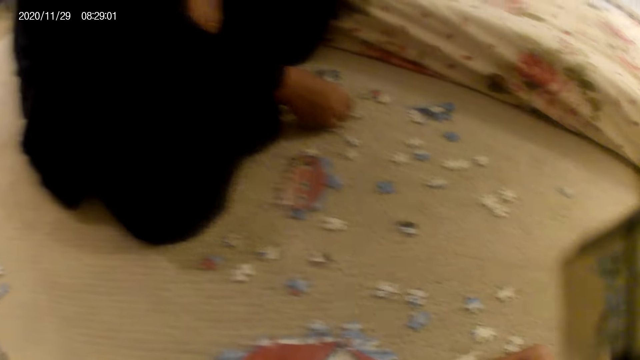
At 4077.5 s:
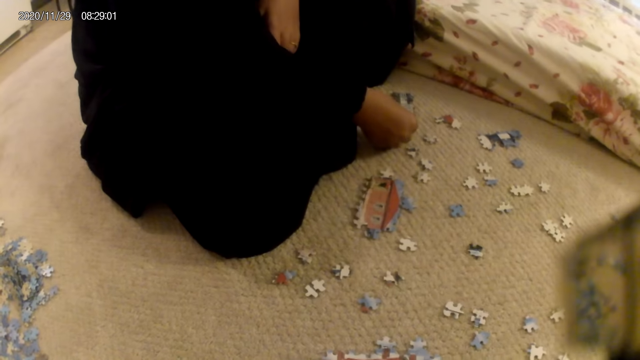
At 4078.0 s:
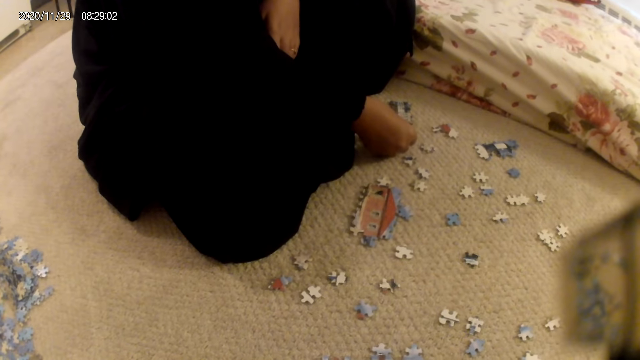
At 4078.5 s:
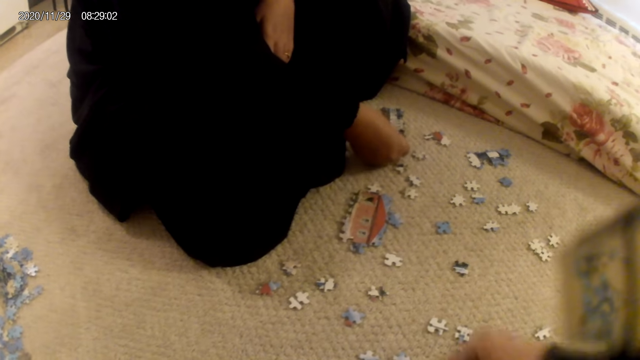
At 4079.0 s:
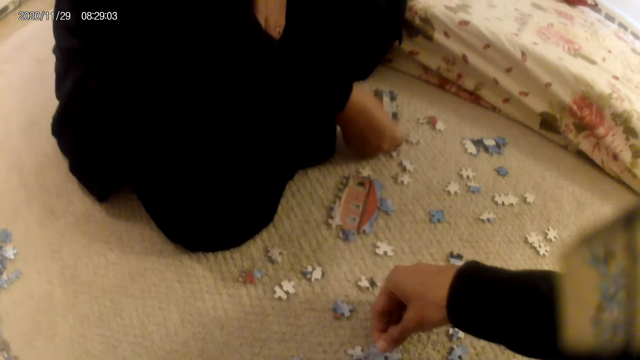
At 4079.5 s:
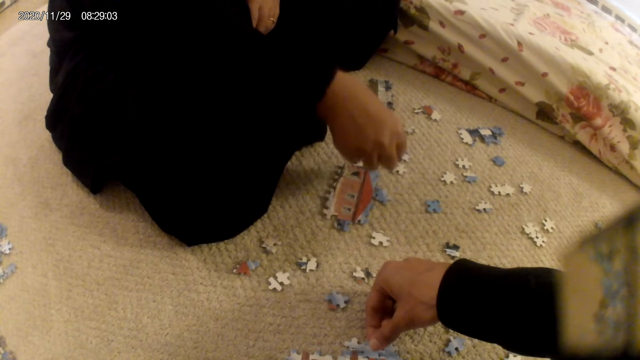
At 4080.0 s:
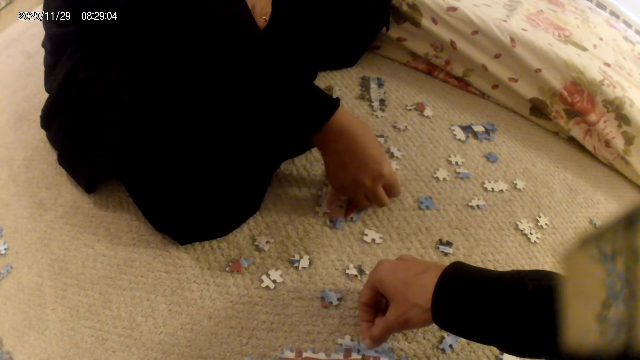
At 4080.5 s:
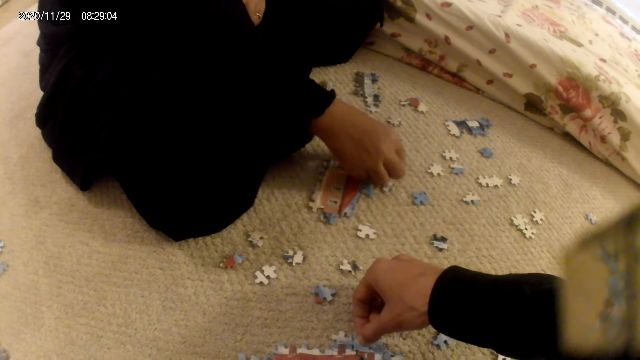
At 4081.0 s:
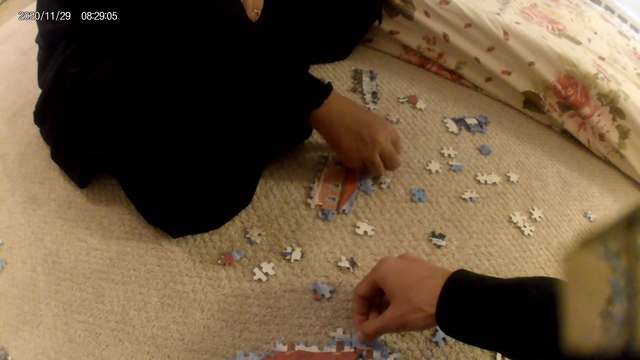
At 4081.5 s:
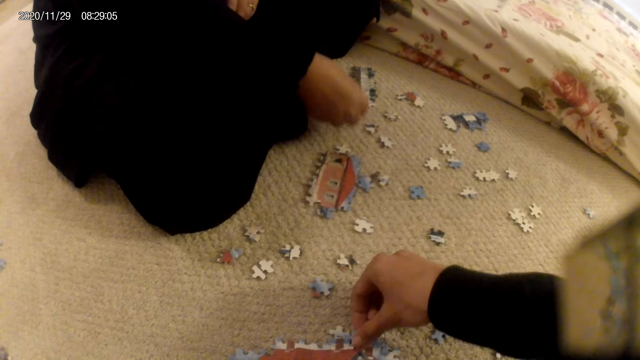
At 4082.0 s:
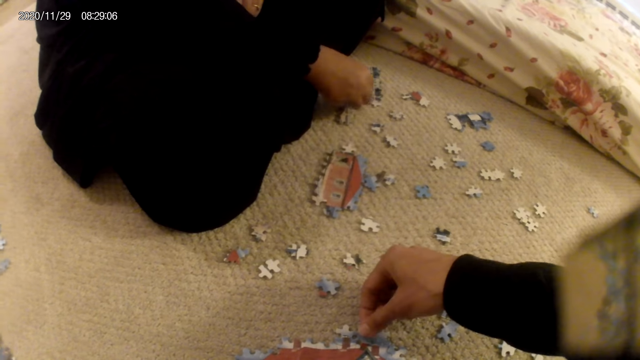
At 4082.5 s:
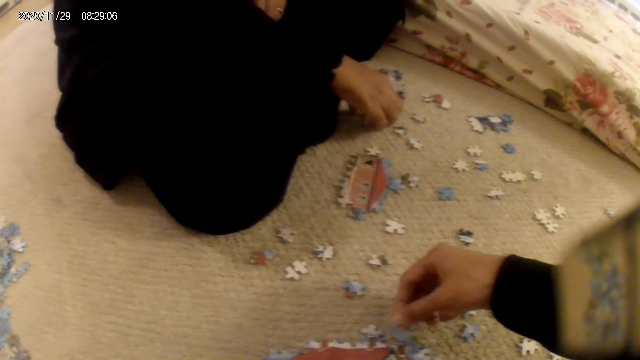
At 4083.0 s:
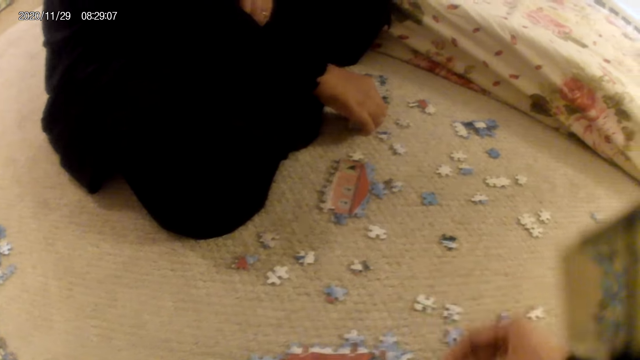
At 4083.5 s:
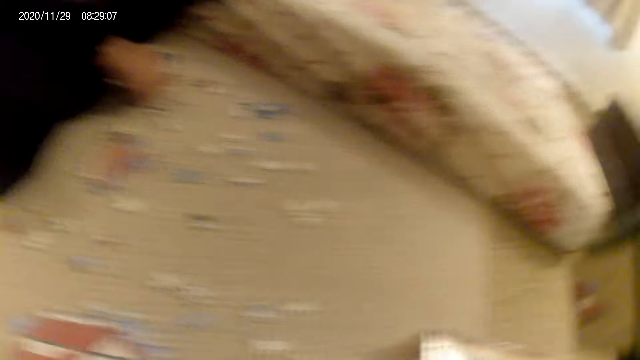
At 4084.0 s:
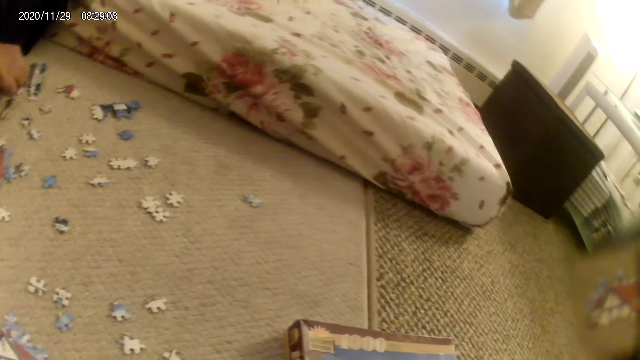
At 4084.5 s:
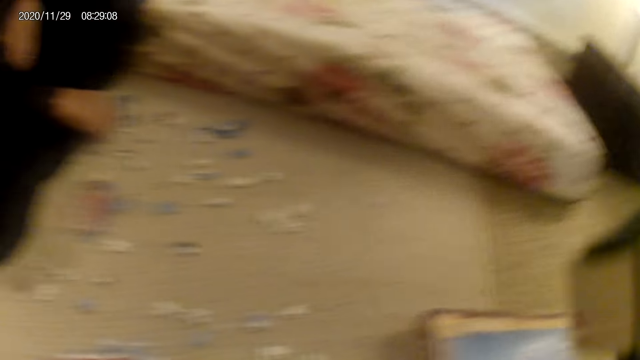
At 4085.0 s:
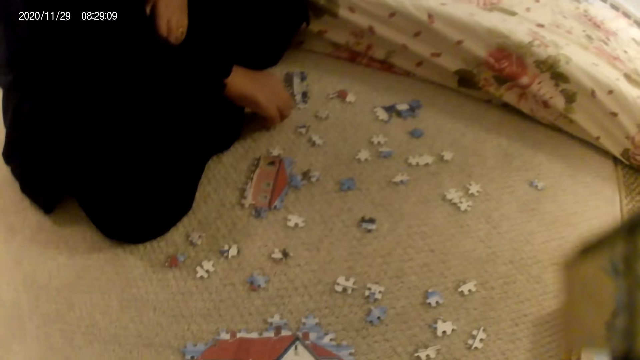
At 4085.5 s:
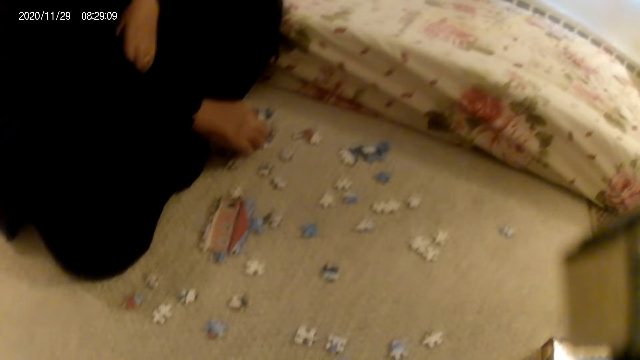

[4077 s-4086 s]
A lady picks up the puzzle piece. The camera wearer fits the puzzle piece in another puzzle piece. The lady places the puzzle piece on the floor. The lady picks up the puzzle piece. The lady fits the puzzle piece in another puzzle piece. The camera wearer picks up the puzzle piece. They look around.

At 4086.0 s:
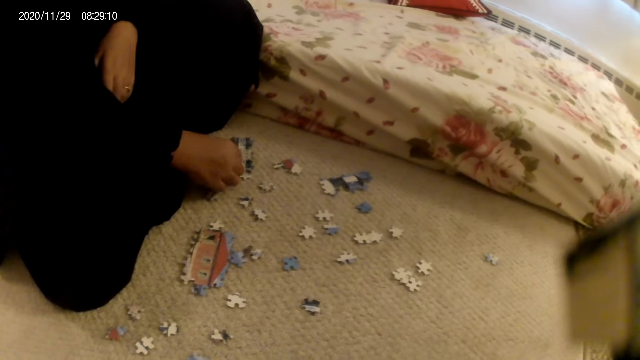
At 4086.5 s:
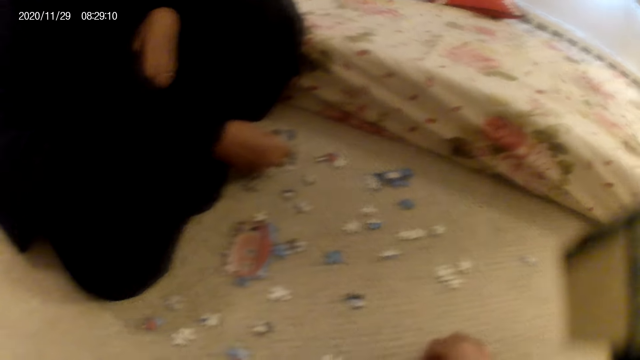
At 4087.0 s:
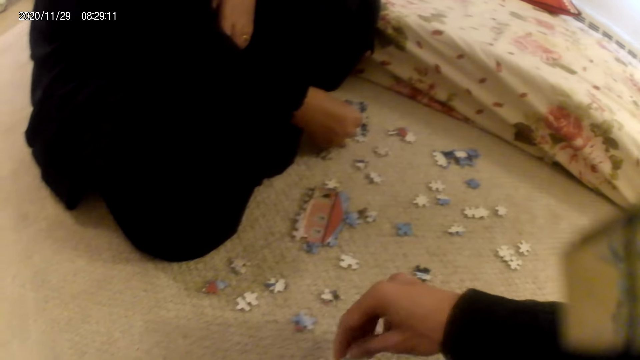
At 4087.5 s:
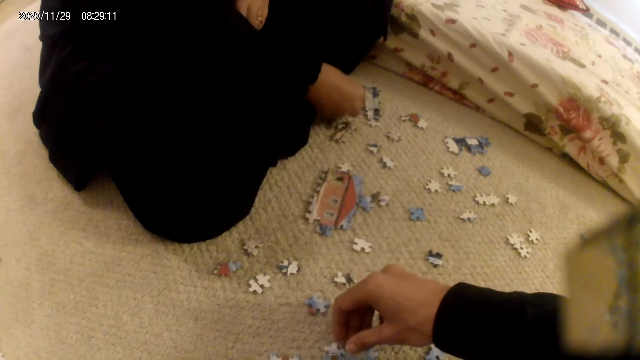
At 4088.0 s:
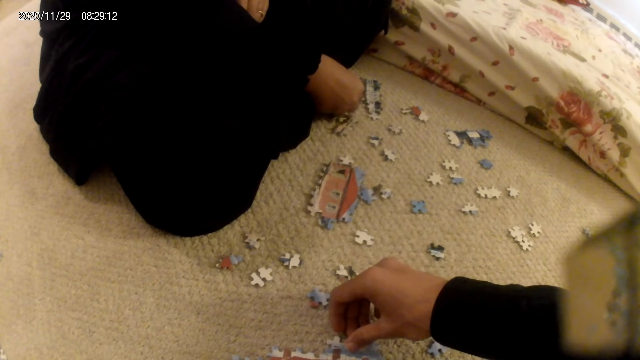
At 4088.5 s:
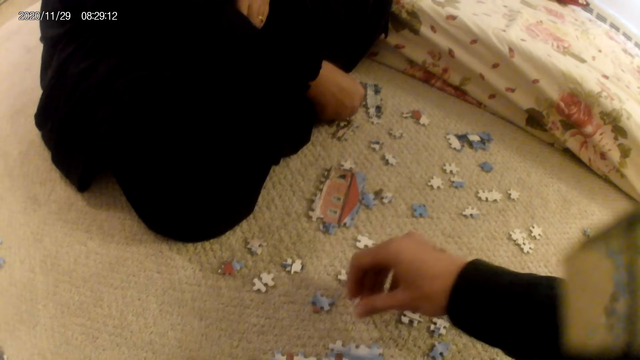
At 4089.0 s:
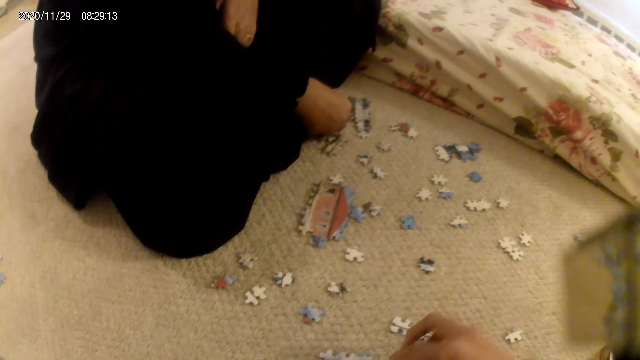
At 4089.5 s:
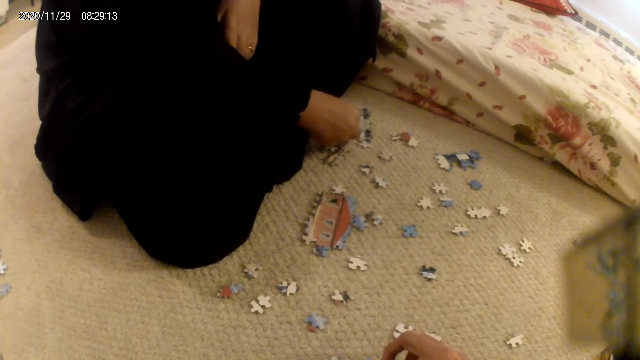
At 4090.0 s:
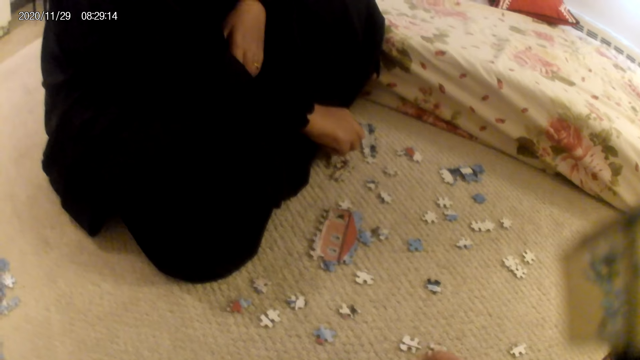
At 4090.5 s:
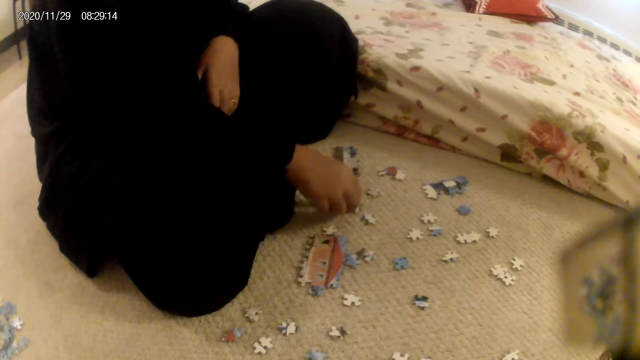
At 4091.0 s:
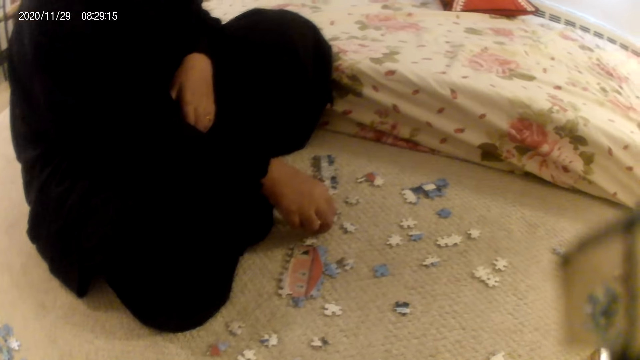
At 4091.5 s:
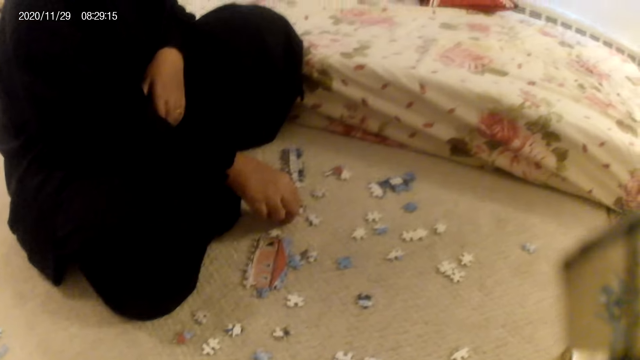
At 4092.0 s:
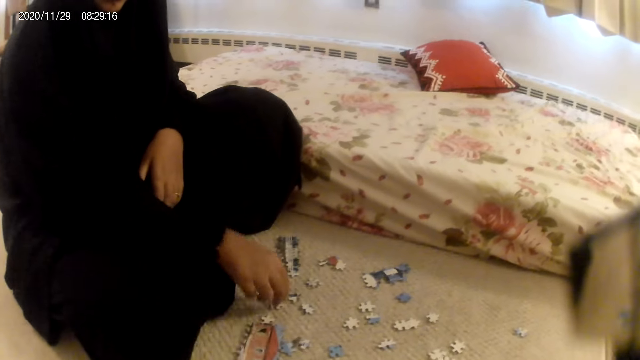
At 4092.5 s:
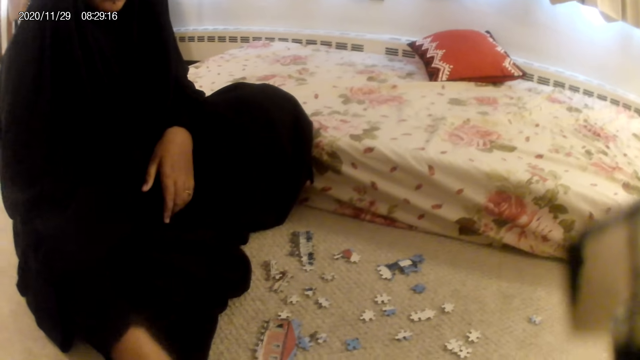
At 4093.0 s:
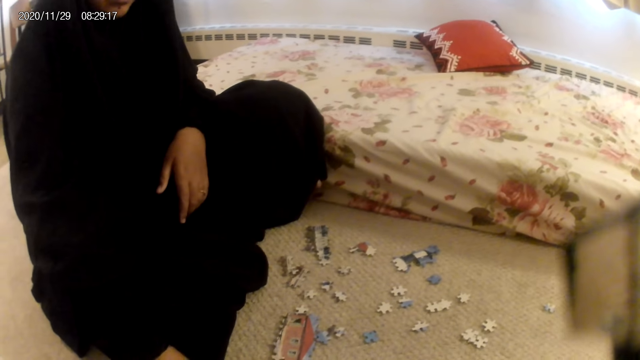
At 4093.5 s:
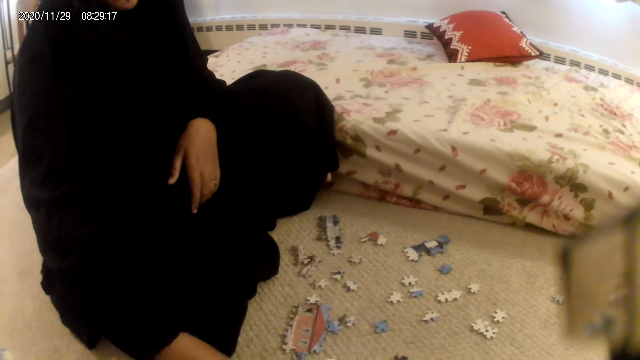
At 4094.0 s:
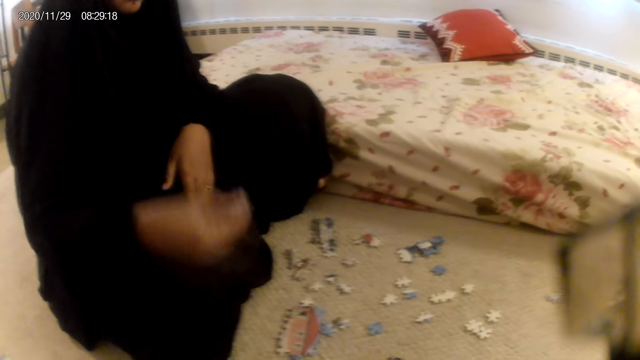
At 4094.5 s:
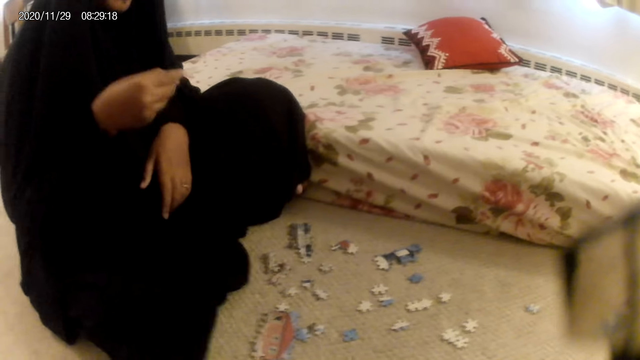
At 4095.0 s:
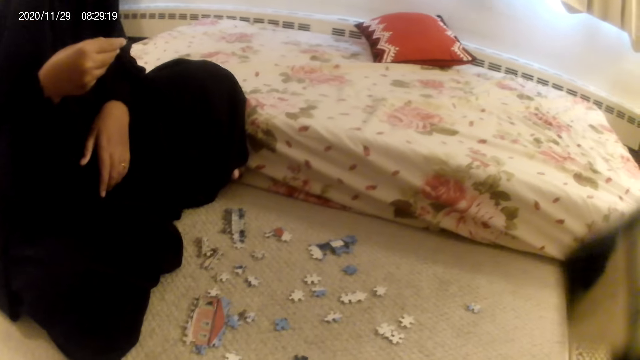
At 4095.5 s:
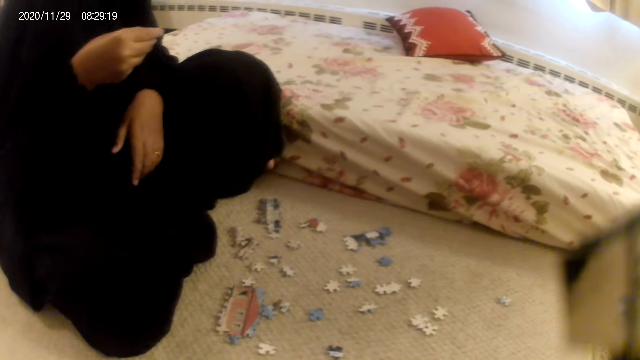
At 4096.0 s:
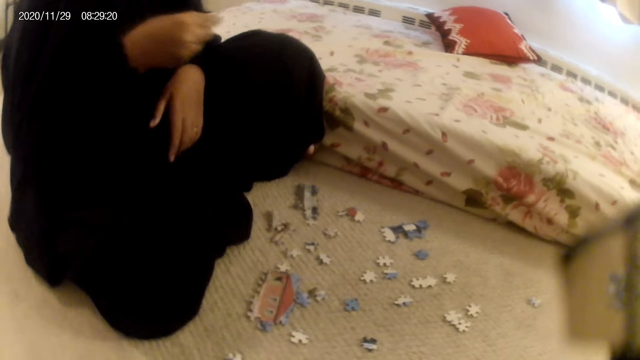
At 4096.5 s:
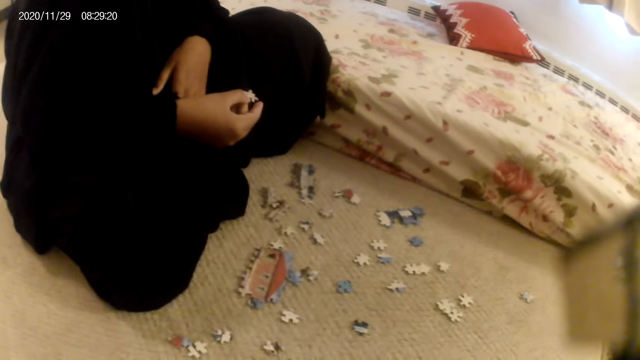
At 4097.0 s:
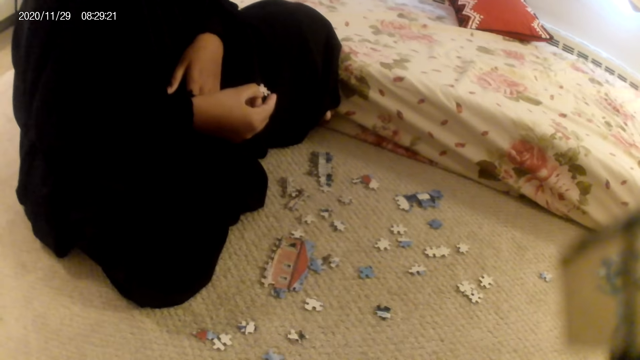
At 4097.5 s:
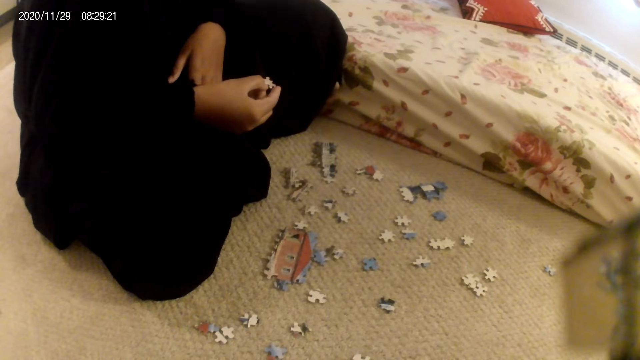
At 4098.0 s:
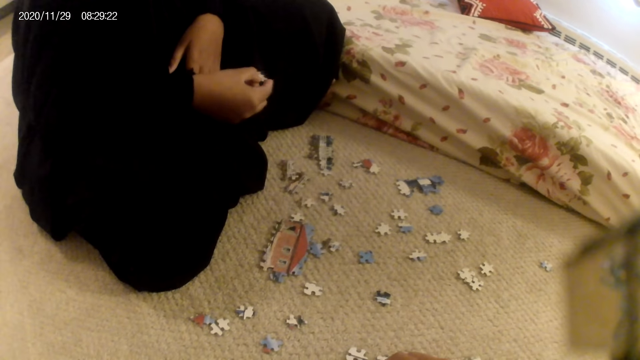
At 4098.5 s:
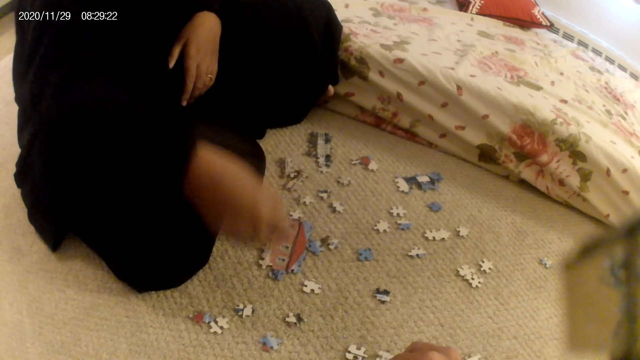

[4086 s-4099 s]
The camera wearer fits the puzzle pieces together. They fit the puzzle piece together. They pick up the puzzle piece. They look around. A lady places the puzzle piece on the floor. The lady picks up the puzzle piece. The camera wearer grabs the puzzle. The lady stares at the puzzle piece.
